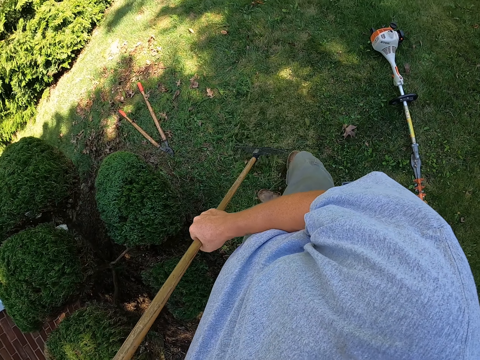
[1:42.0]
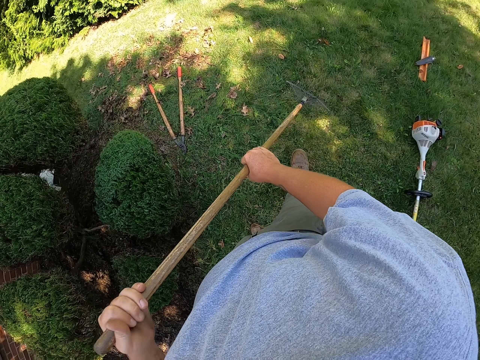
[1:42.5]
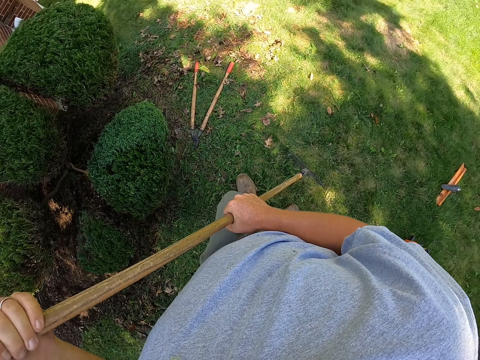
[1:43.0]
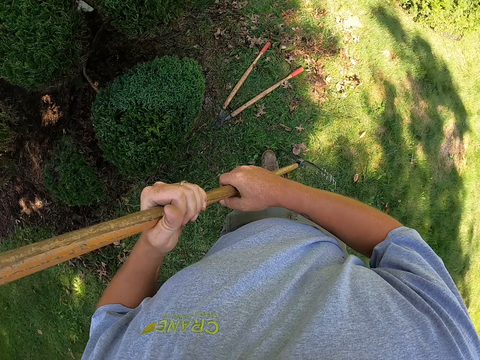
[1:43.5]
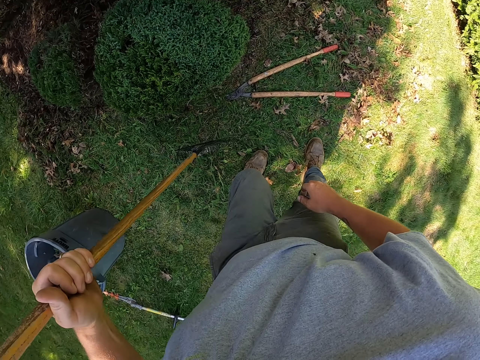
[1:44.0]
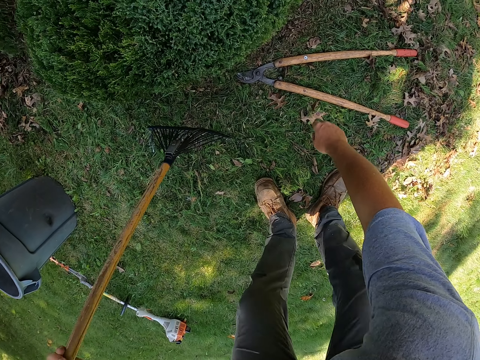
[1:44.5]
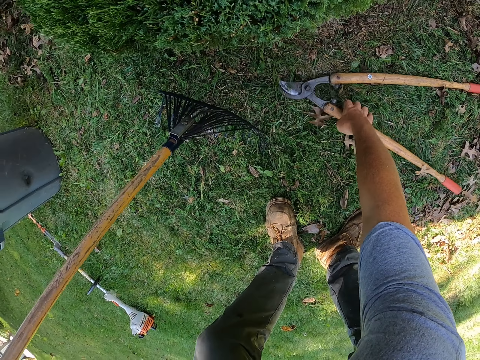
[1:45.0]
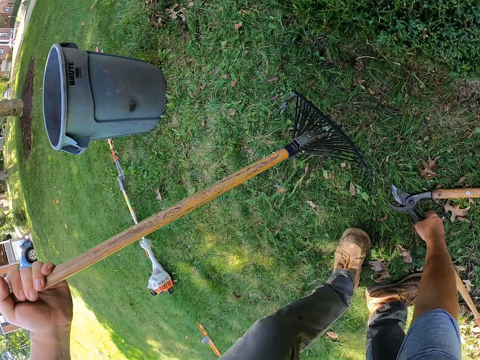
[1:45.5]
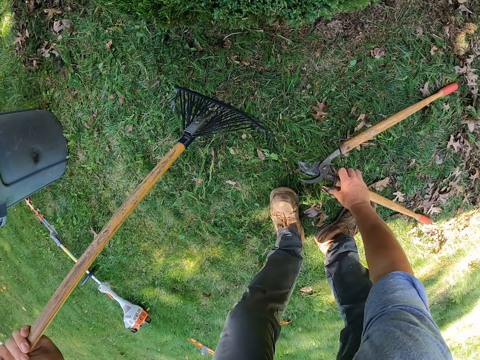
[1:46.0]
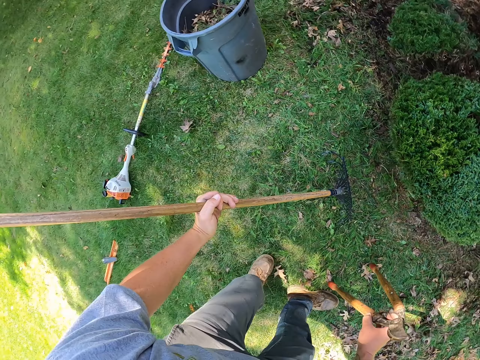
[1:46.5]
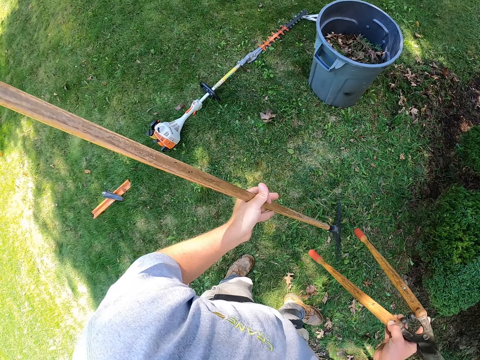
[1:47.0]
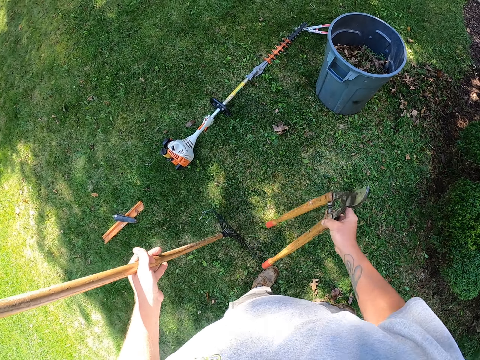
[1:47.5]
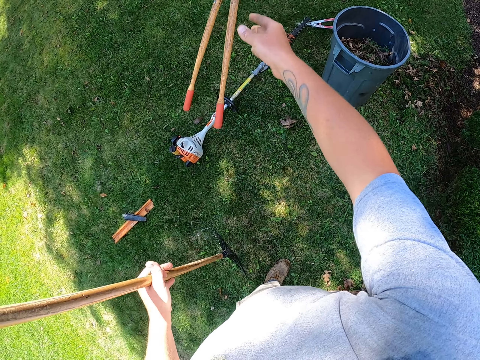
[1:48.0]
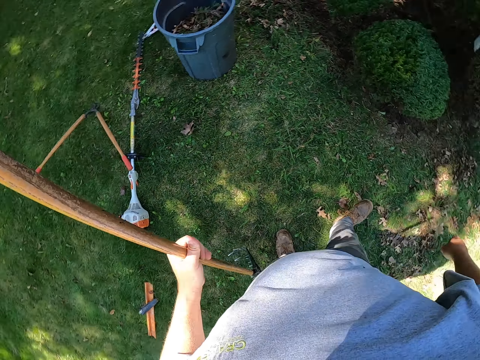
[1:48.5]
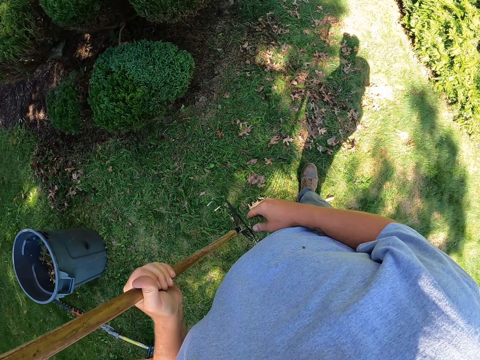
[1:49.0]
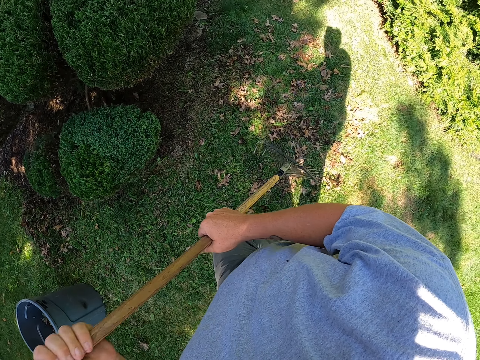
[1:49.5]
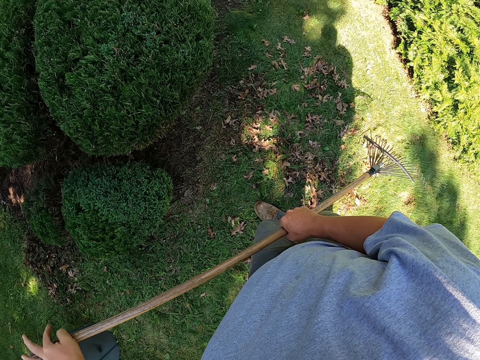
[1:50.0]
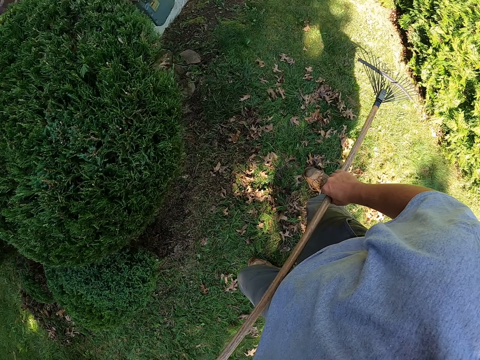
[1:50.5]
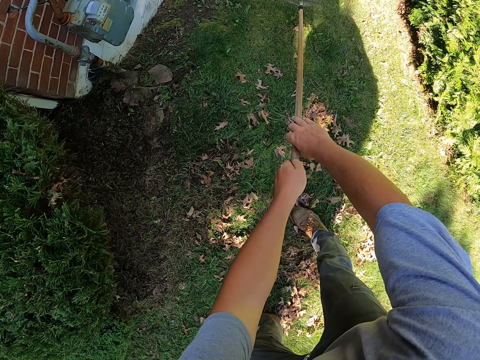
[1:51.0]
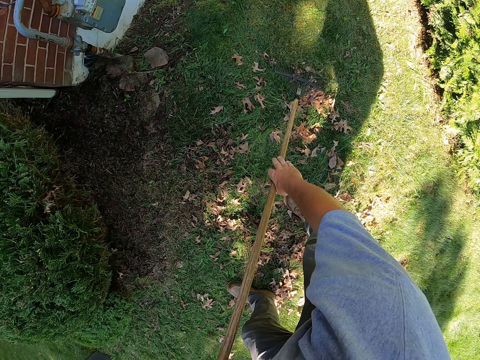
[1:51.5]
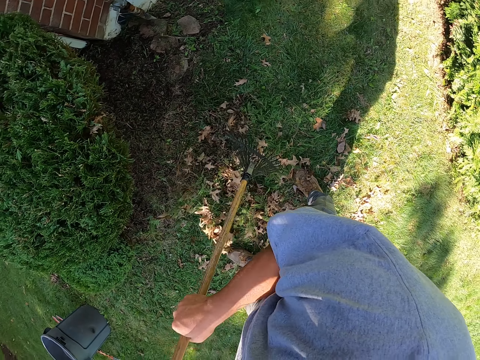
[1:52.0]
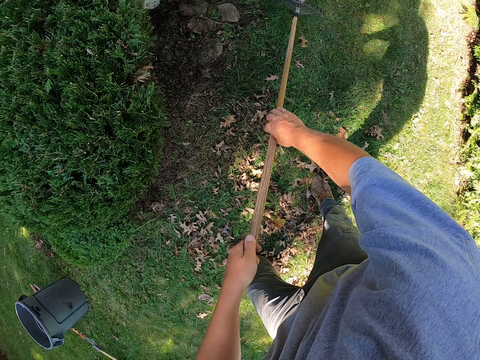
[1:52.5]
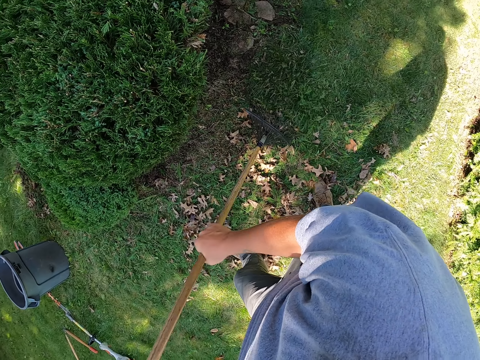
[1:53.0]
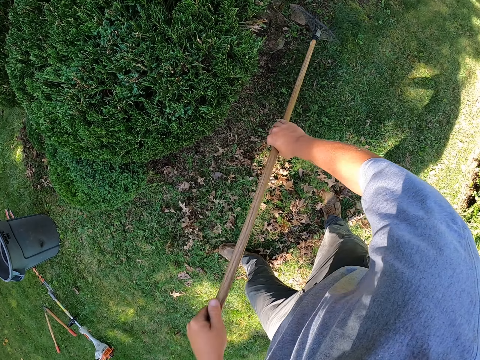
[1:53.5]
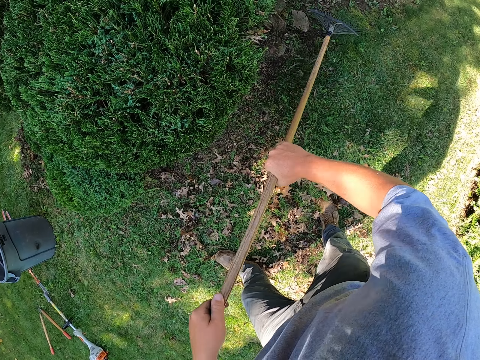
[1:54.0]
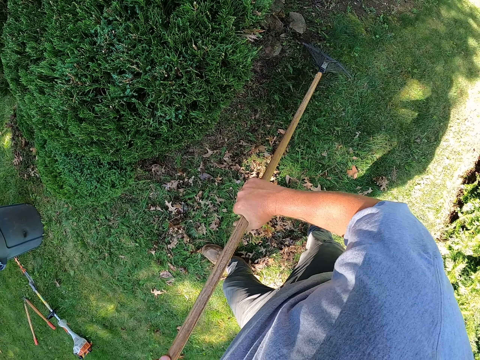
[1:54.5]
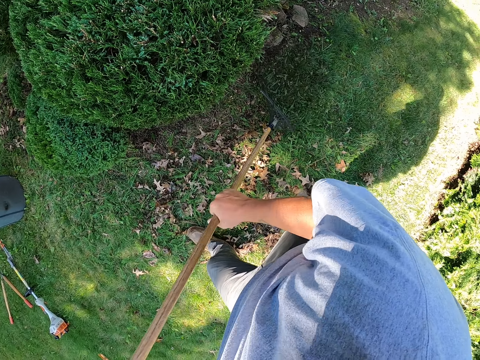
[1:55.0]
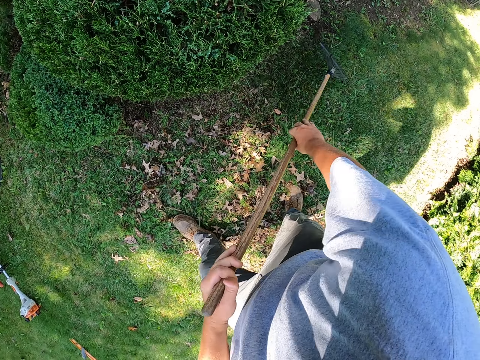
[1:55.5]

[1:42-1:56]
The camera wearer walks at the compound. They pick up the lopper. They turn around. They throw the lopper on the ground. They walk at the compound. They are displacing a machine. They hold the rake with both hands and collect leaves with the rake.

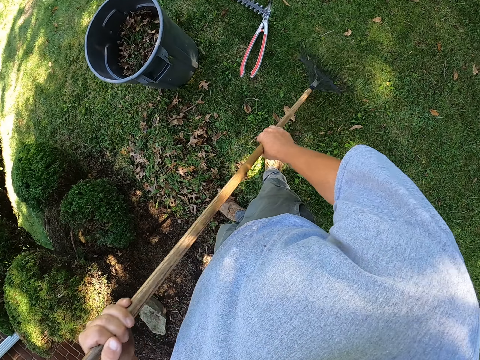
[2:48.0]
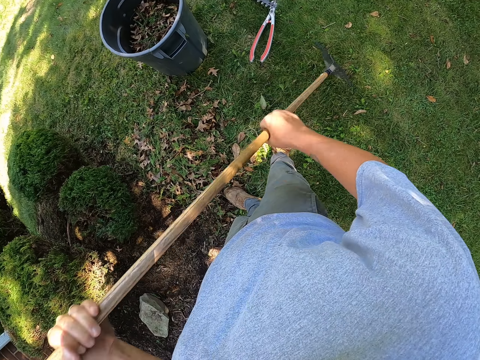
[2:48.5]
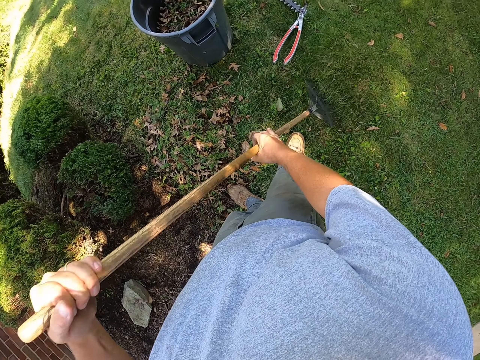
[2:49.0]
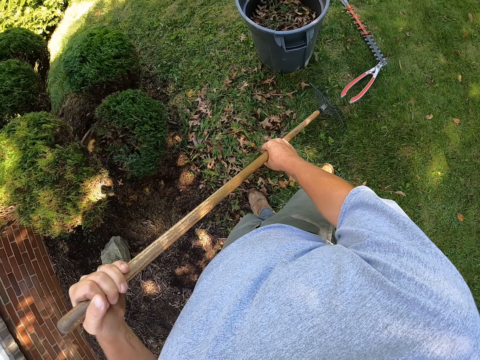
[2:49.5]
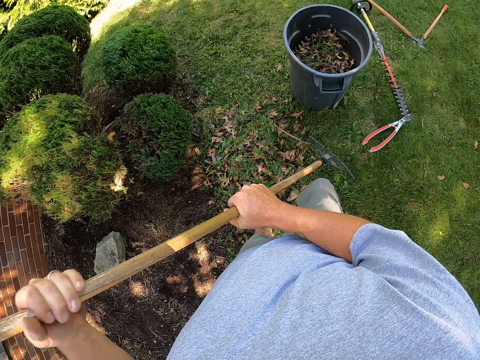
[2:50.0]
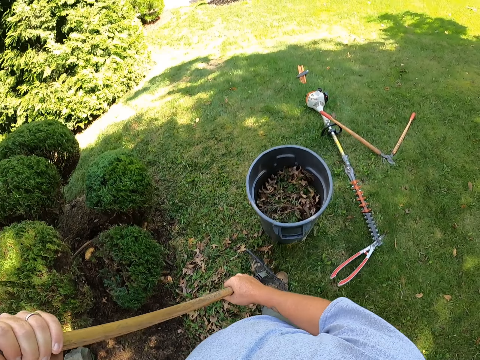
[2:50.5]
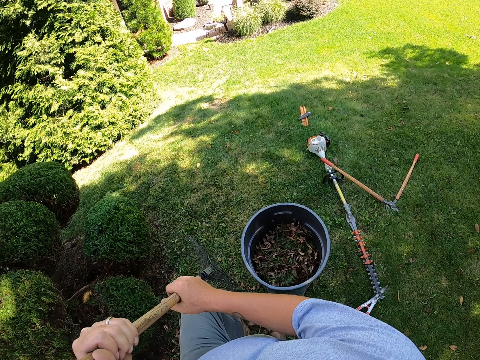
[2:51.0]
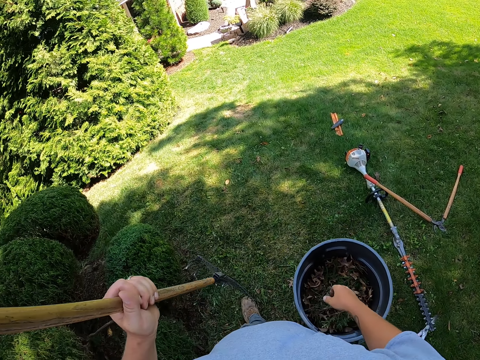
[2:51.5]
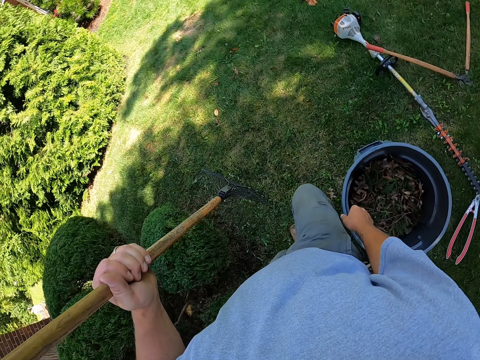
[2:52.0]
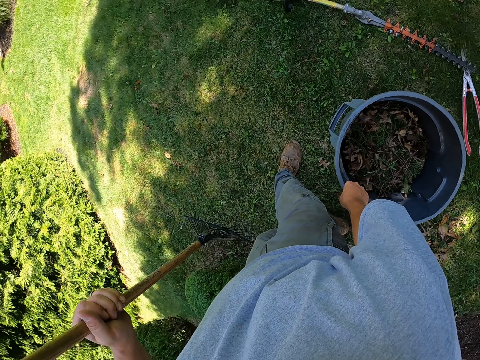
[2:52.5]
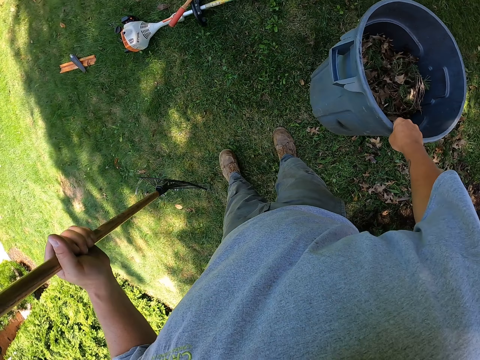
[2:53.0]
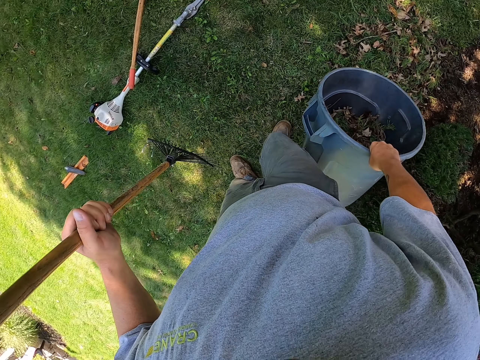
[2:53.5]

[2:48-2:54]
The camera wearer walks at the compound. They hold the rake with one hand. They pick up the dustbin.

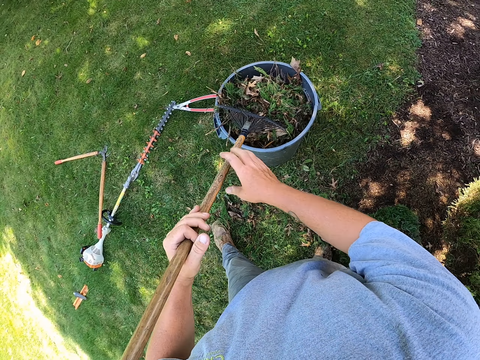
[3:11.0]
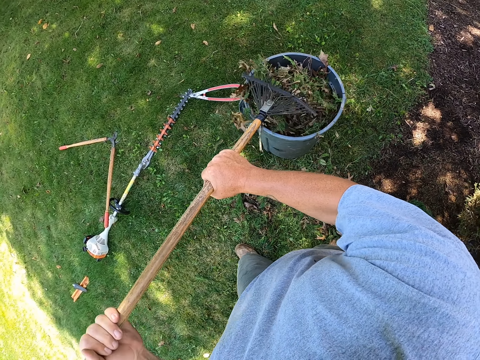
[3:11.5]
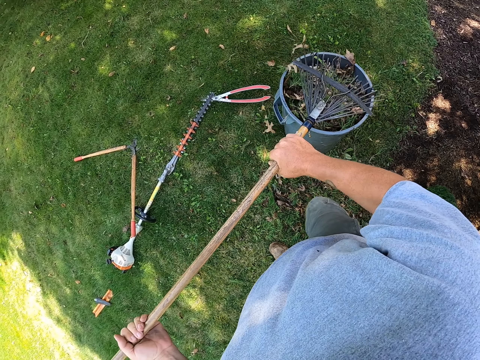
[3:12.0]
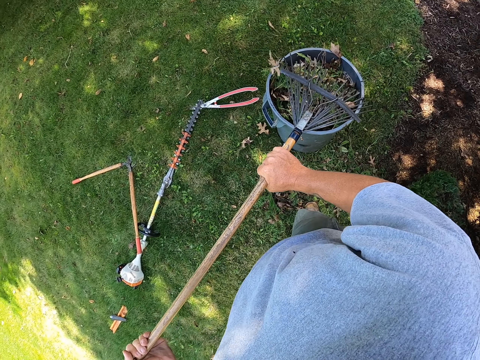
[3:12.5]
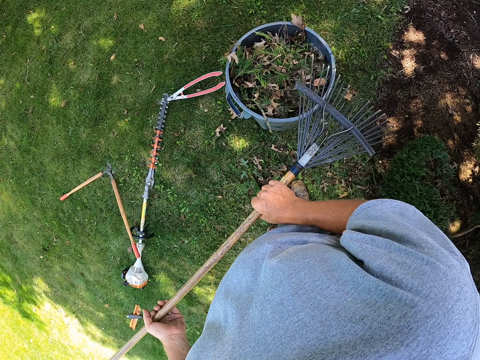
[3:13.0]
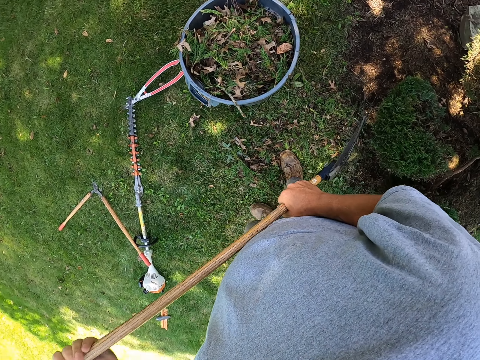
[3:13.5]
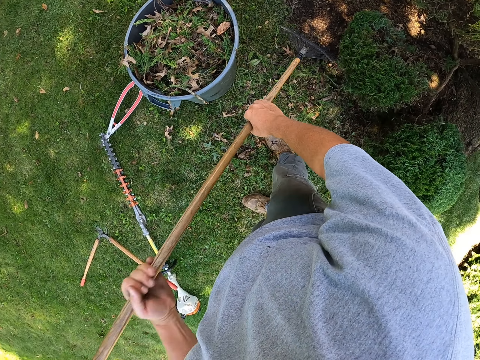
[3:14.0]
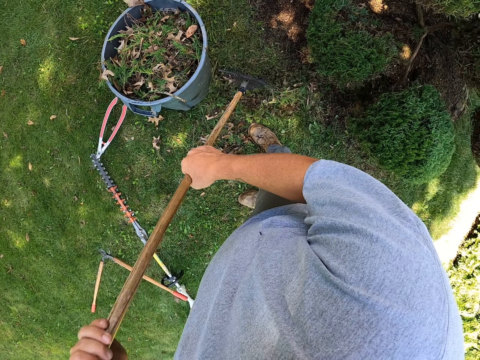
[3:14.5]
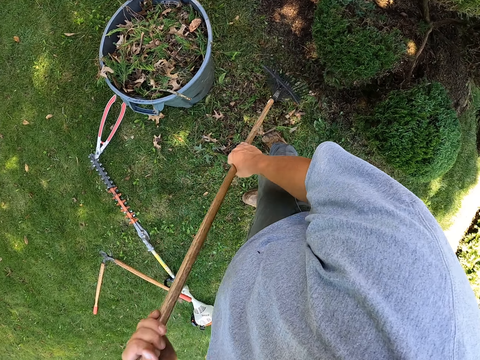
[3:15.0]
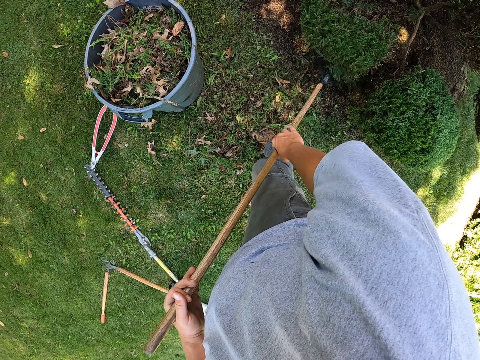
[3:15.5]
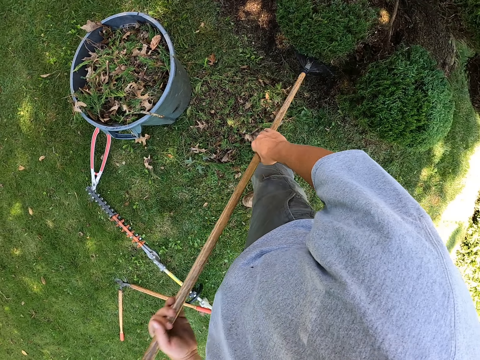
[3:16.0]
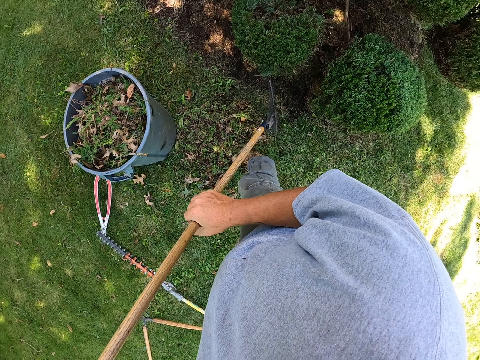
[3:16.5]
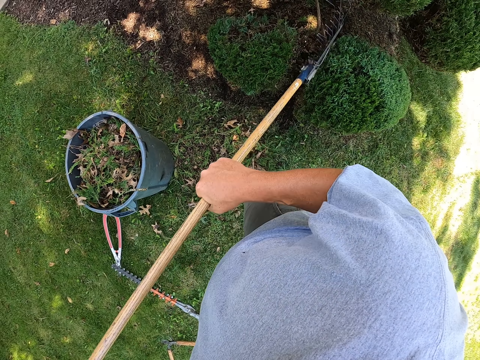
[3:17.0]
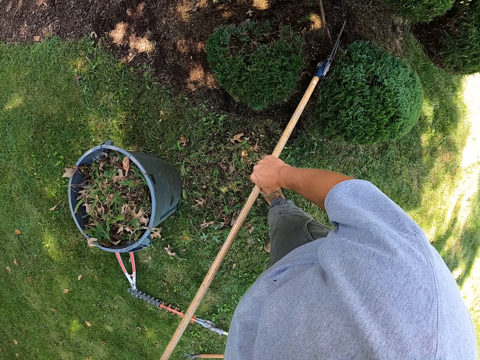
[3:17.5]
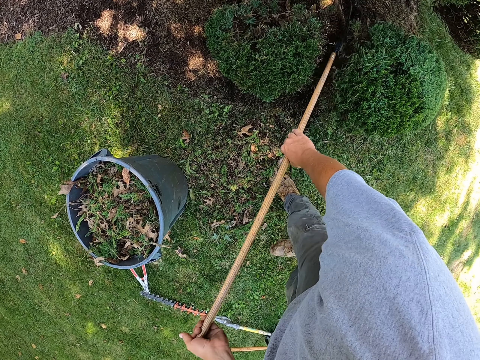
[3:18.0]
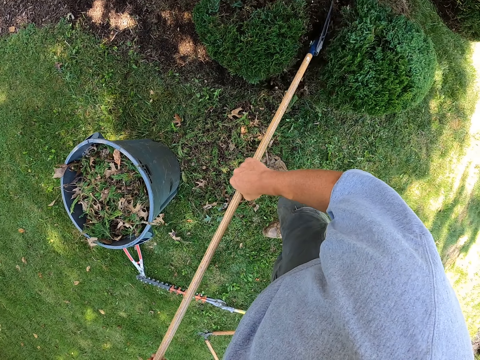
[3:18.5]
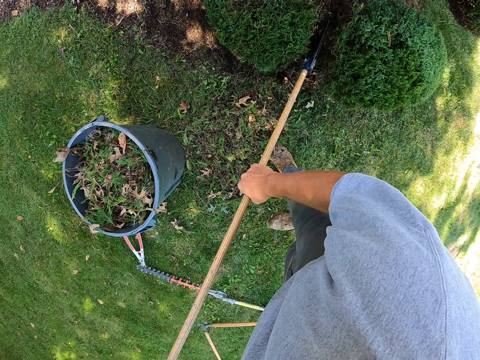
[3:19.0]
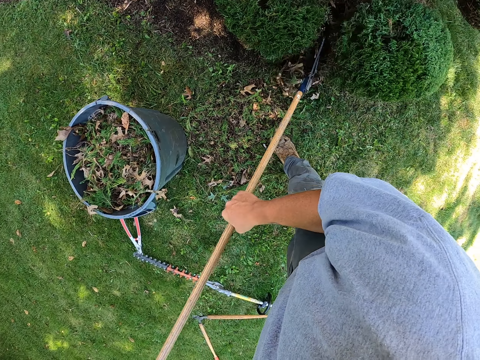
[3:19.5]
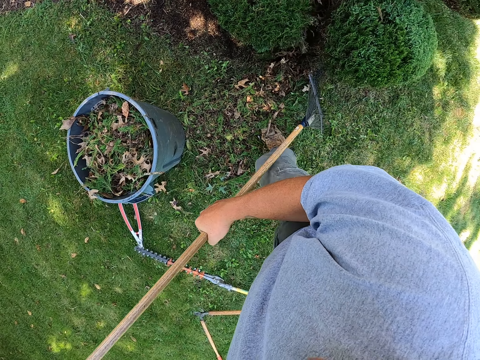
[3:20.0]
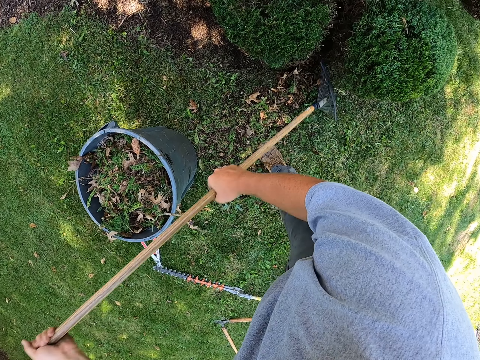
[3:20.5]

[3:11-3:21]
The camera wearer holds the rake with both hands. They shake the rake. They collect leaves with the rake.
